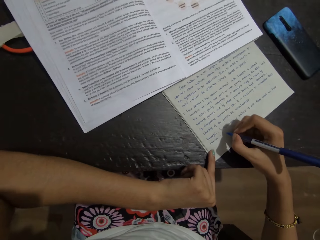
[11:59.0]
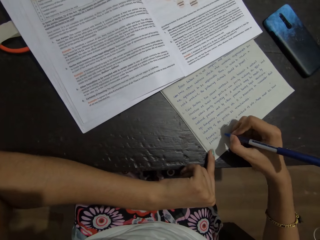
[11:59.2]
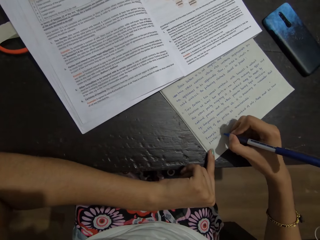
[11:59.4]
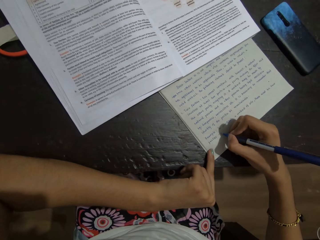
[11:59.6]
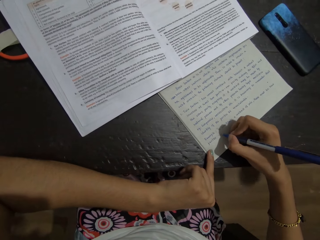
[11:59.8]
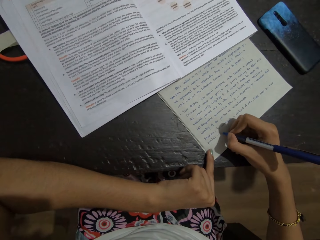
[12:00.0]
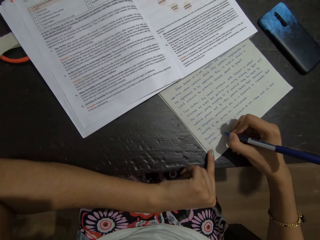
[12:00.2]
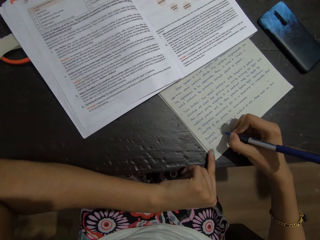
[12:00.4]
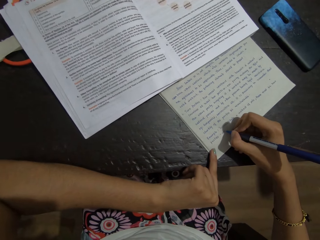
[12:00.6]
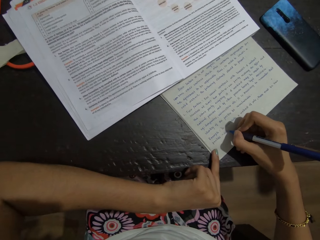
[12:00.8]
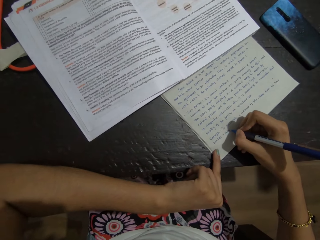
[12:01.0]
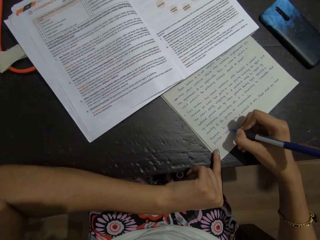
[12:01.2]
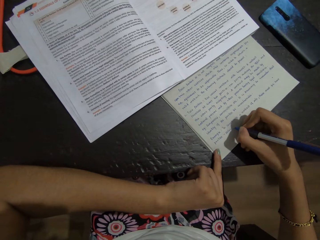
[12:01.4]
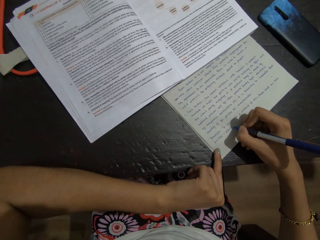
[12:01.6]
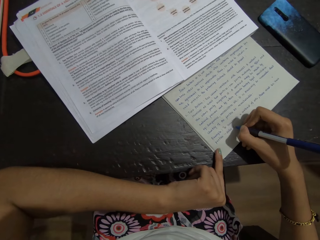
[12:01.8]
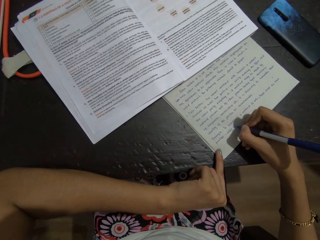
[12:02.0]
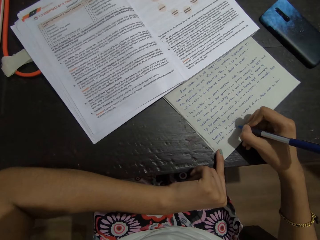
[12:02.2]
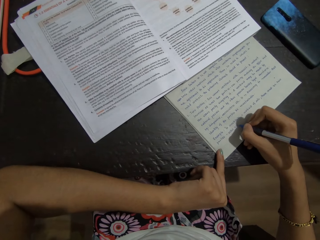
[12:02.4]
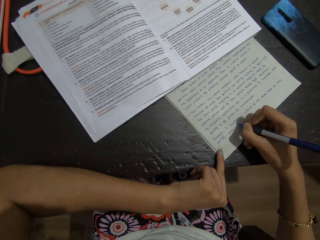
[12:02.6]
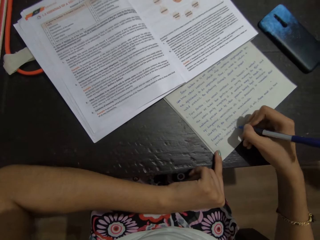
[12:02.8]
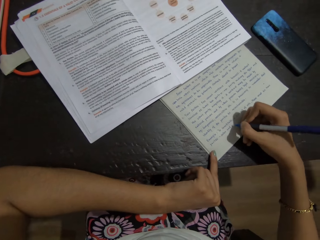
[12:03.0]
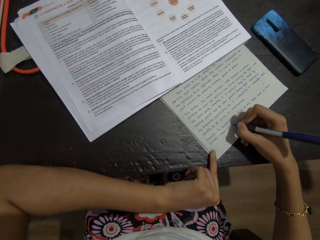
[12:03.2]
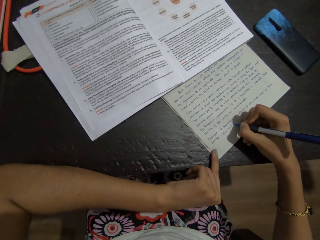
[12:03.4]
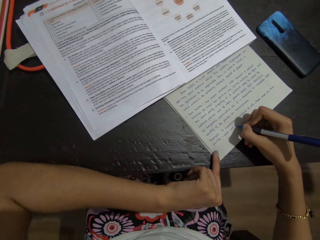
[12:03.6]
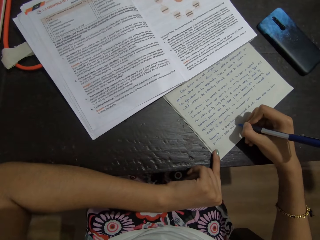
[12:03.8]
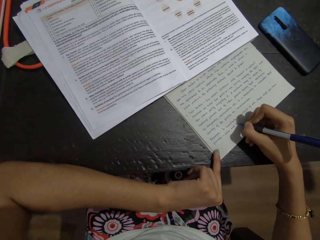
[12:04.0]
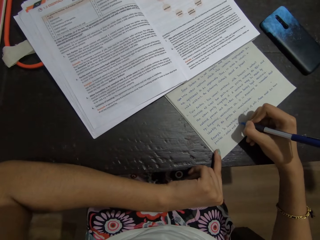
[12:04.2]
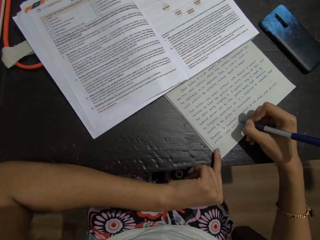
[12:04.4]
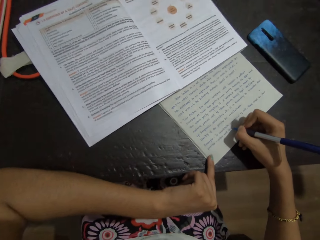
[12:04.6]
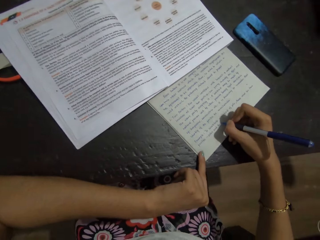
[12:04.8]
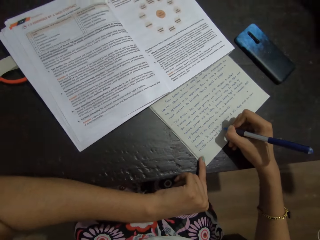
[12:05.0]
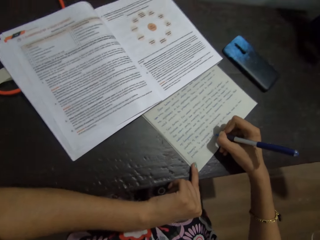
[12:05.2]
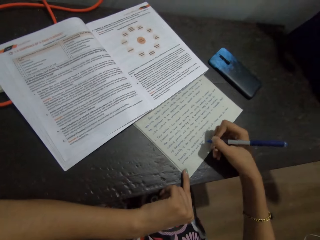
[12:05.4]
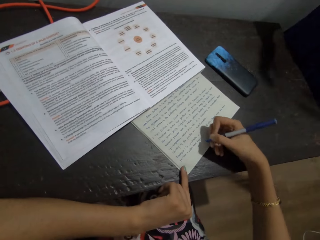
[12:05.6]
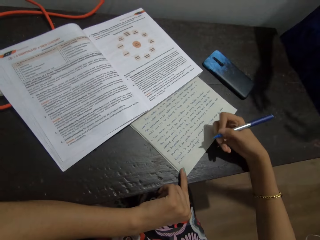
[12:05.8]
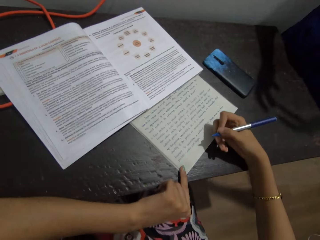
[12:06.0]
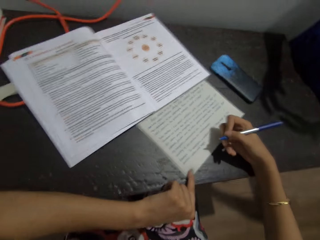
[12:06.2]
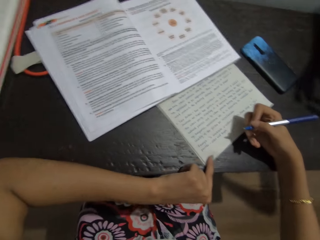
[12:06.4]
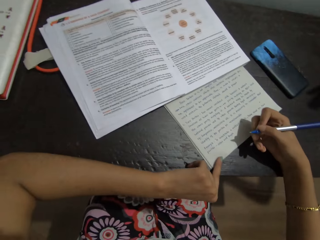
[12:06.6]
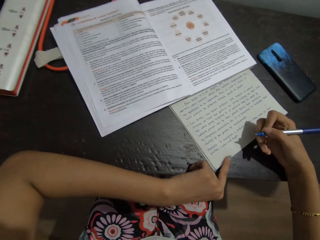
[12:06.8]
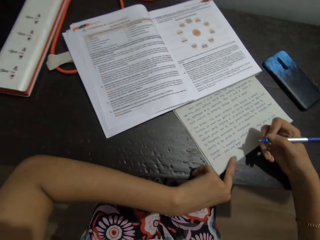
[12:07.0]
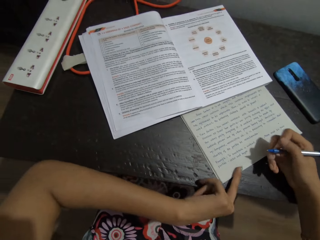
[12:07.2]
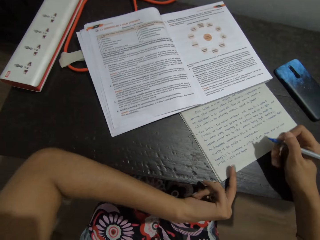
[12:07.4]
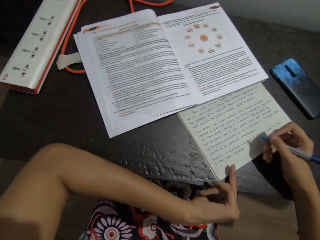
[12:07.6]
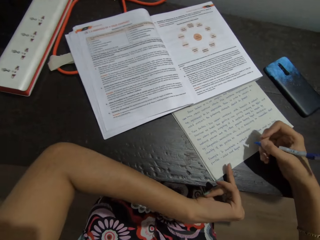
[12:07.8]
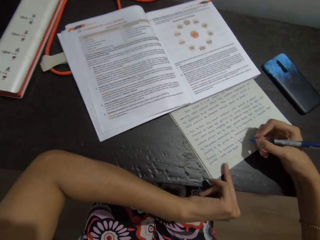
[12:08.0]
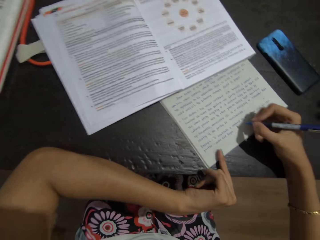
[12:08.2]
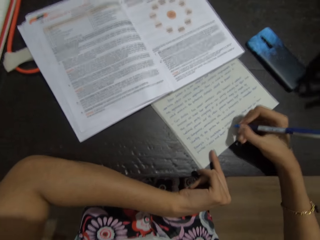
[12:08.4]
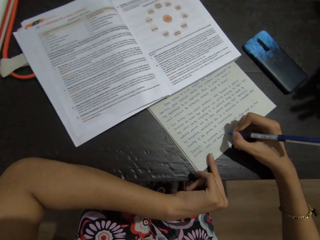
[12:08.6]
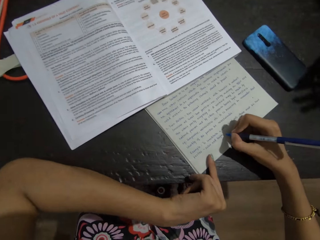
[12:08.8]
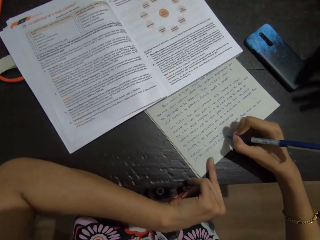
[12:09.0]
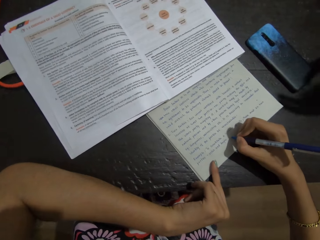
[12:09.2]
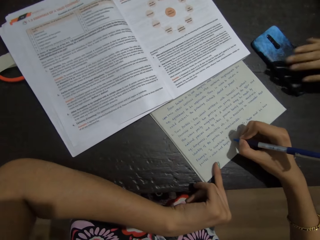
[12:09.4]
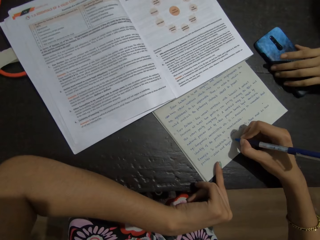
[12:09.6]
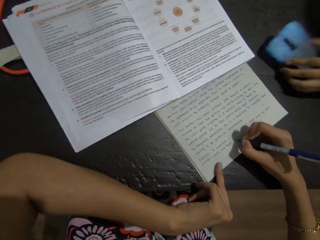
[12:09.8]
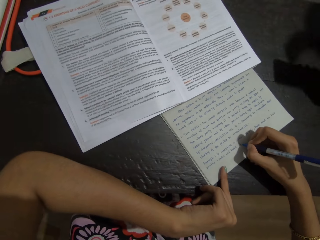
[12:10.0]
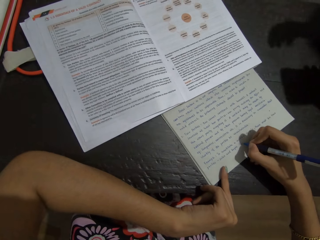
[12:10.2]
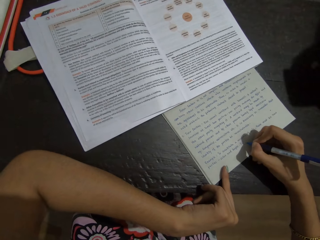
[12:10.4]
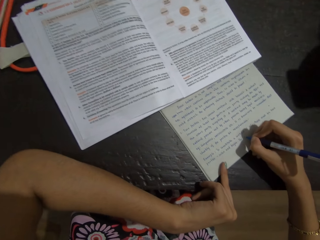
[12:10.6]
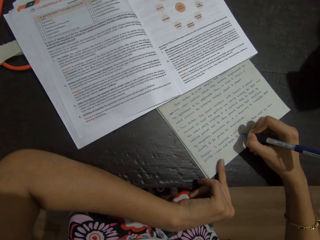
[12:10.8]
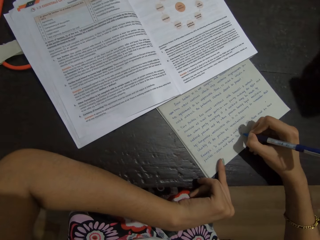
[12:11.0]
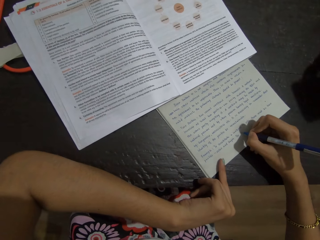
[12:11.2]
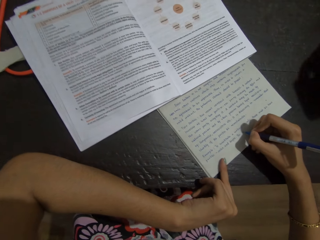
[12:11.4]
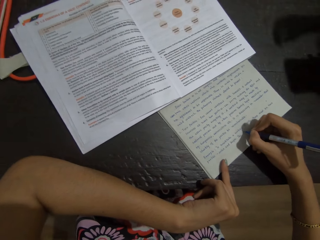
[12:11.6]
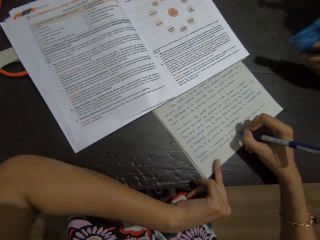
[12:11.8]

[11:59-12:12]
The camera wearer writes on the book using a pen in the right hand. They look at the book.

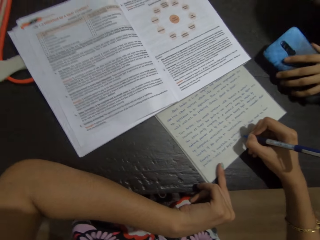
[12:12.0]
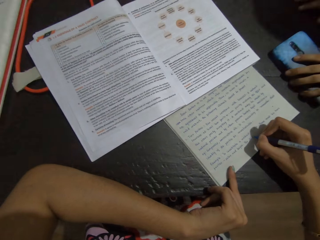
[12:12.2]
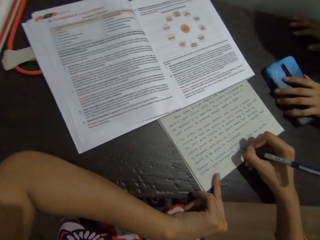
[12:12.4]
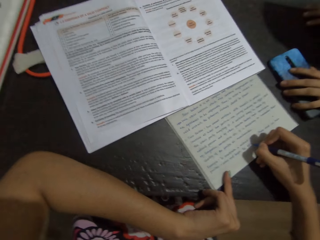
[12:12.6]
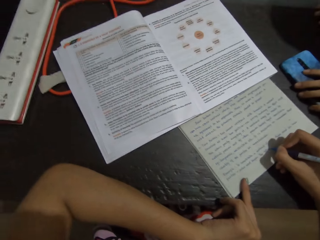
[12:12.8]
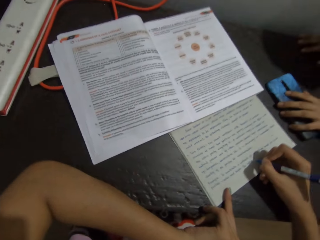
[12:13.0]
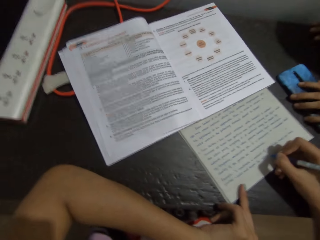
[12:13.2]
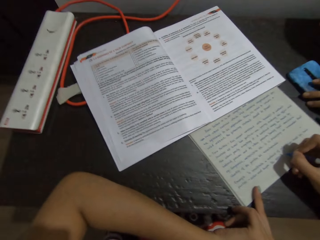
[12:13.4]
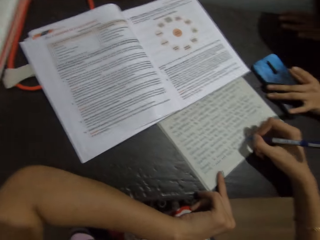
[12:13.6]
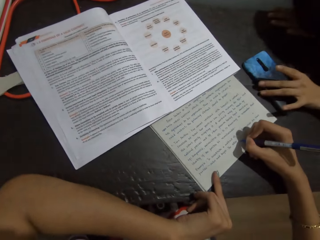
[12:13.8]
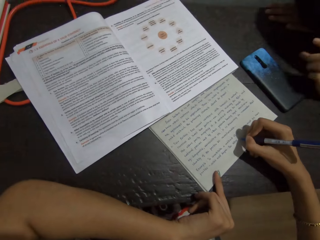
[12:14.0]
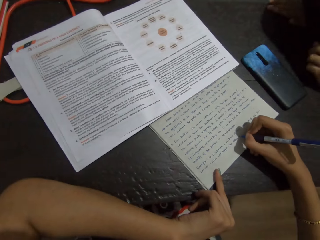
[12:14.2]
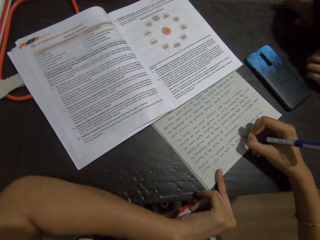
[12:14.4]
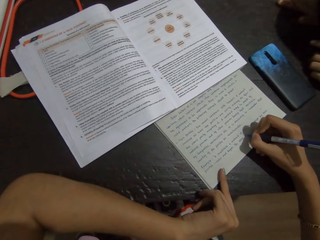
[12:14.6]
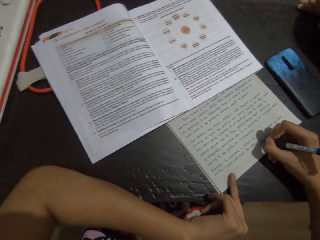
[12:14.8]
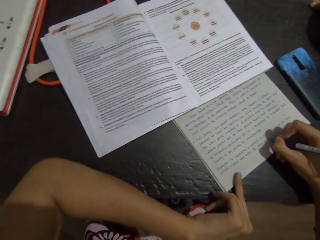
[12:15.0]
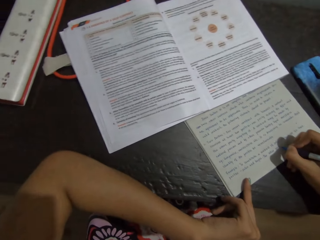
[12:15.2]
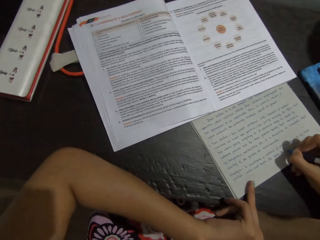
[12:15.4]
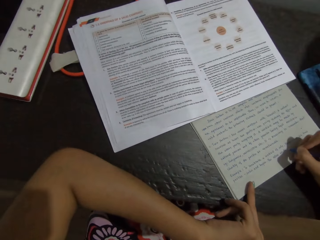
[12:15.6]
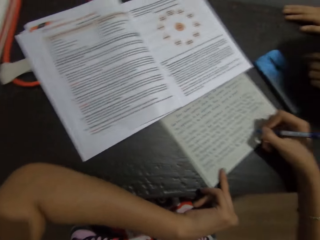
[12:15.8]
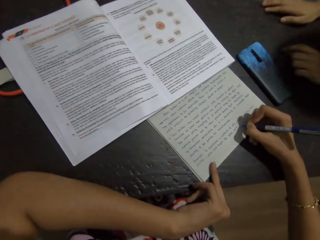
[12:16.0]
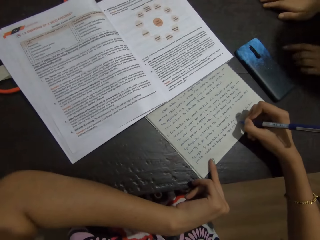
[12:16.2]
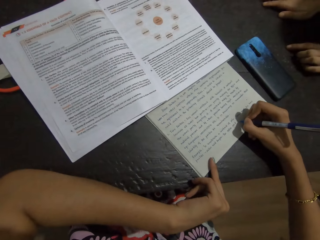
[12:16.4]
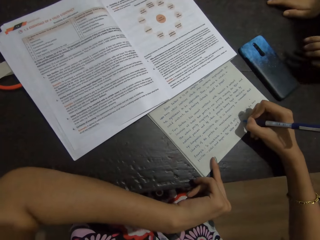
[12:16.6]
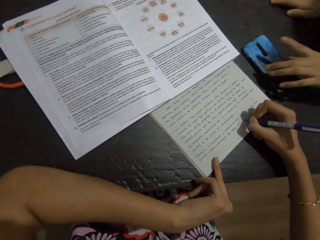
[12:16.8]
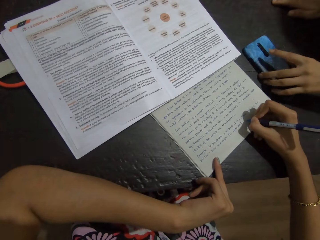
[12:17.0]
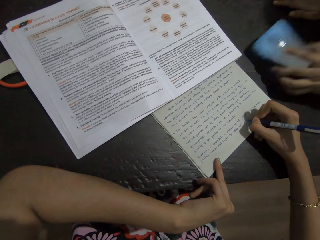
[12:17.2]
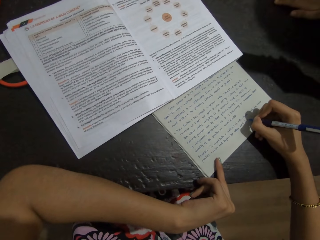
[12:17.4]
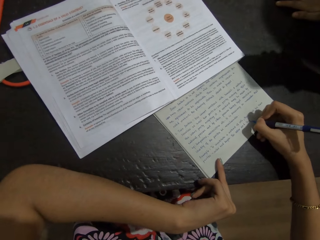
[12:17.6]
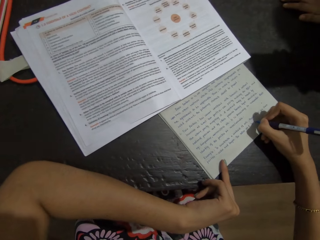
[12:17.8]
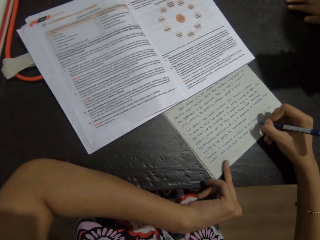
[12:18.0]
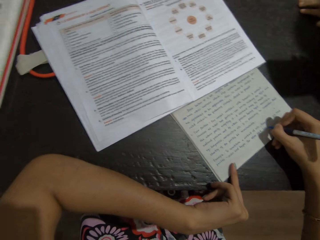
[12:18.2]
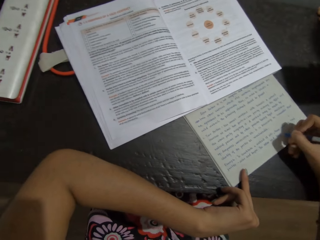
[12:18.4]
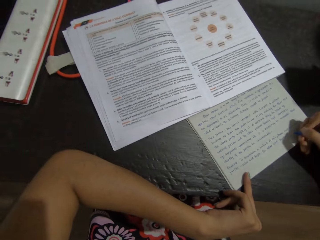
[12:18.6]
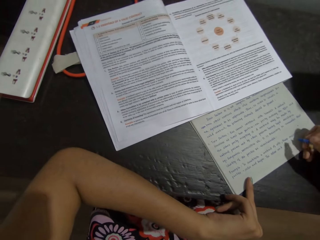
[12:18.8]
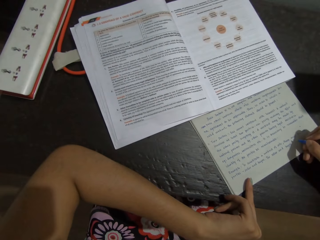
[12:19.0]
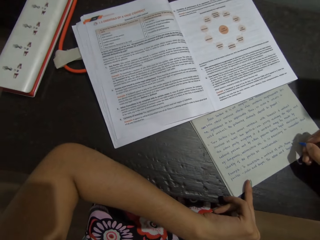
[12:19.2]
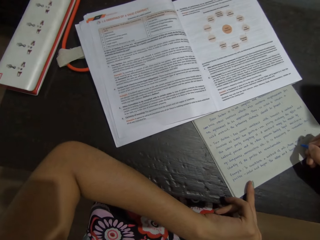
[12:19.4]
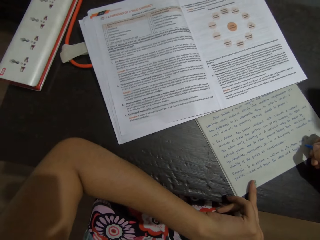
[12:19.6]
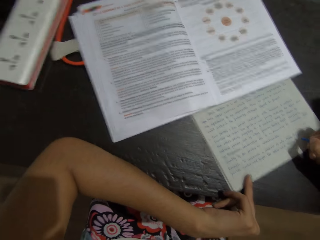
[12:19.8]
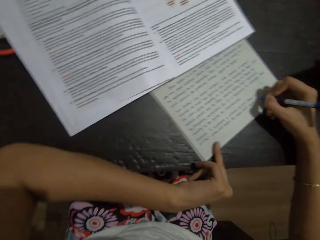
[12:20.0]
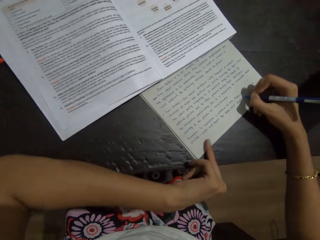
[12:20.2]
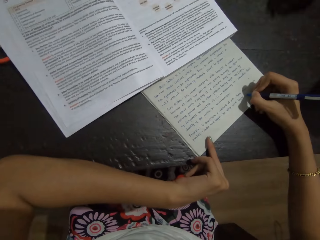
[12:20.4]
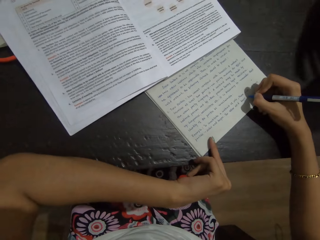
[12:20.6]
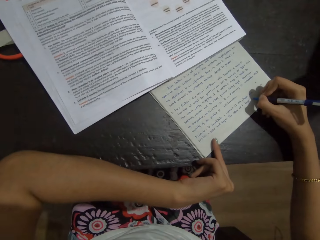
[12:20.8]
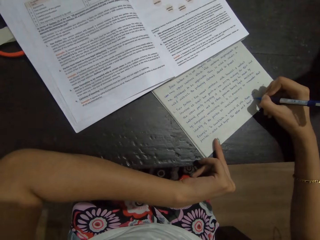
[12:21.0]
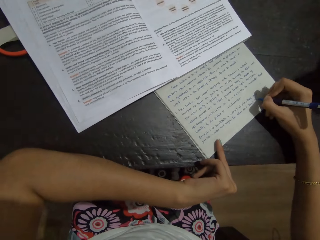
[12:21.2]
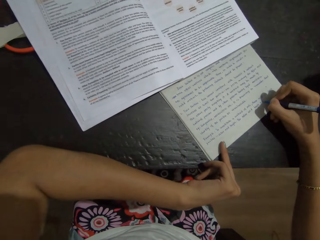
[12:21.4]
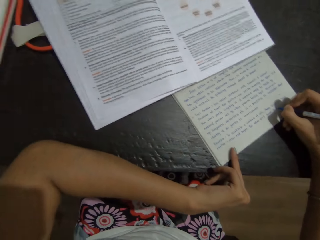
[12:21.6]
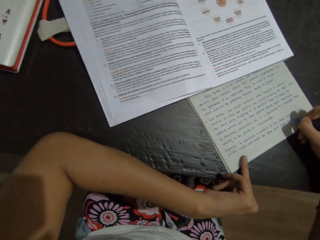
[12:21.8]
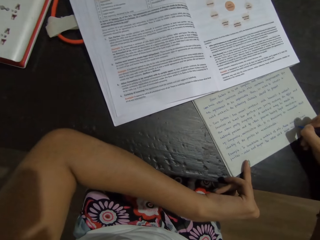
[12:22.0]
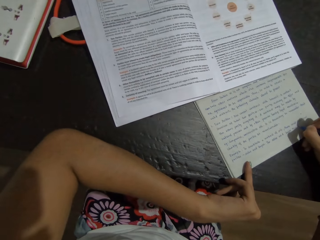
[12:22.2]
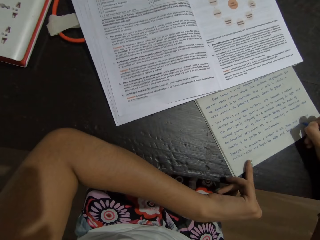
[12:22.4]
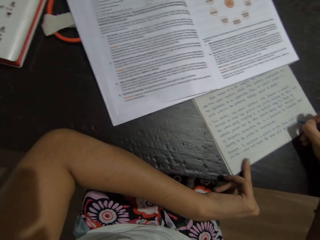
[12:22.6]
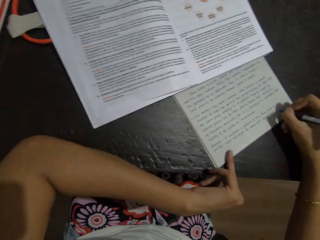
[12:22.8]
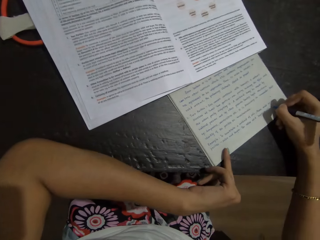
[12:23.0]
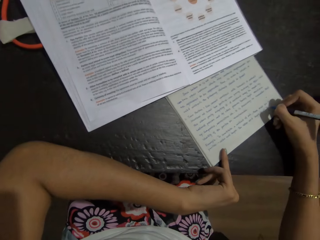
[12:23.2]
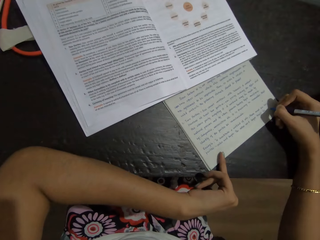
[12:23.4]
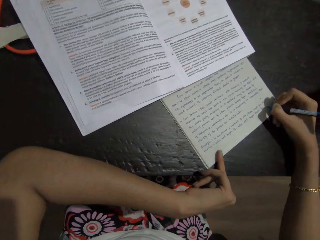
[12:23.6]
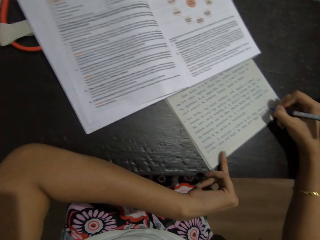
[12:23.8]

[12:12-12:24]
The camera wearer writes on the book using a pen in the right hand. They look at the book.
